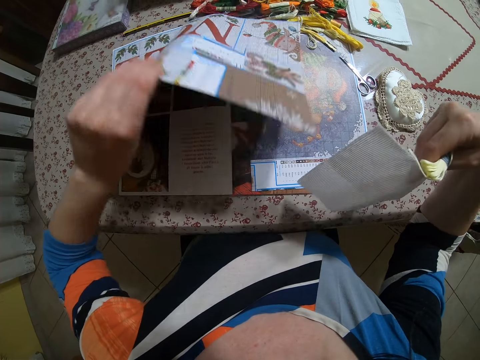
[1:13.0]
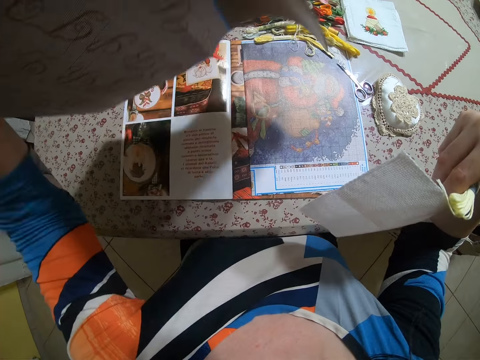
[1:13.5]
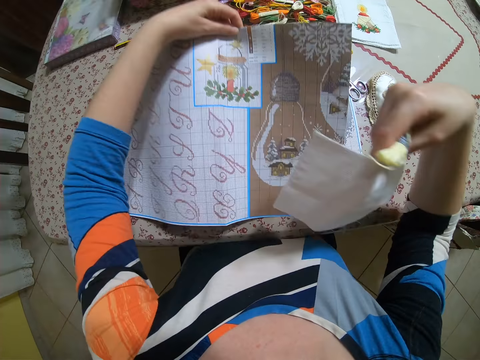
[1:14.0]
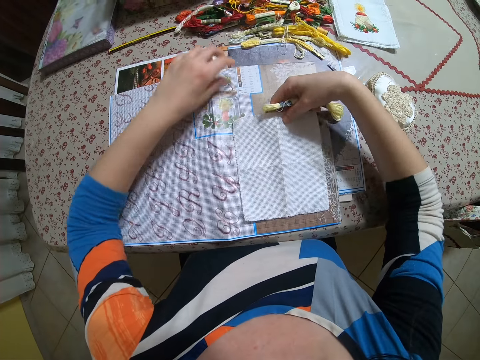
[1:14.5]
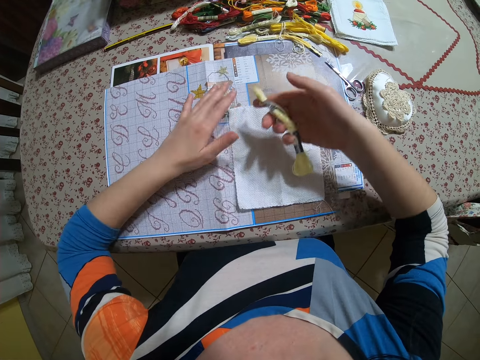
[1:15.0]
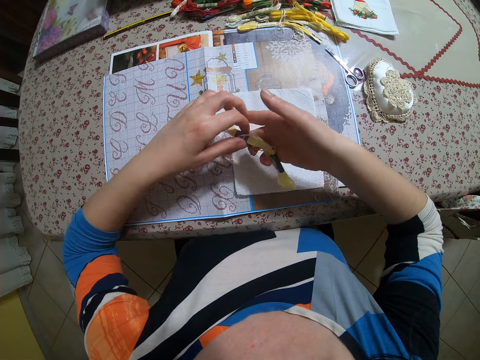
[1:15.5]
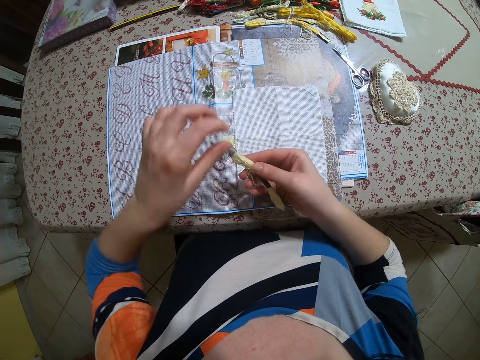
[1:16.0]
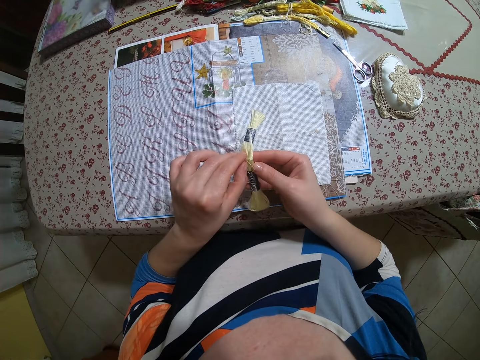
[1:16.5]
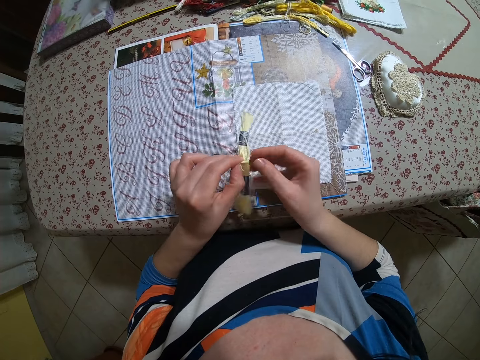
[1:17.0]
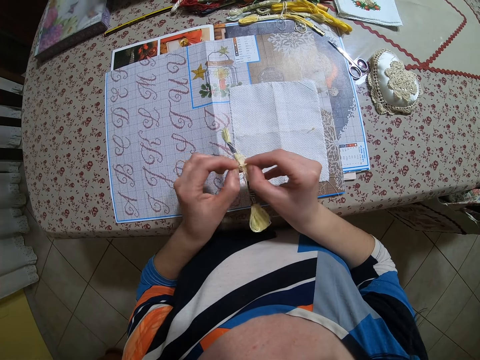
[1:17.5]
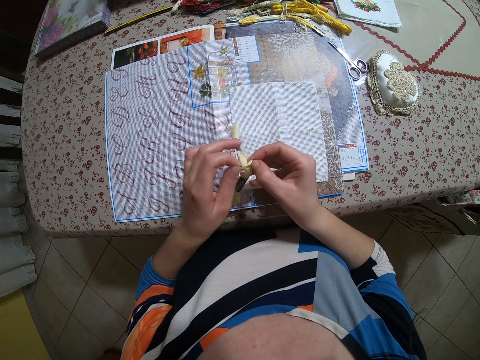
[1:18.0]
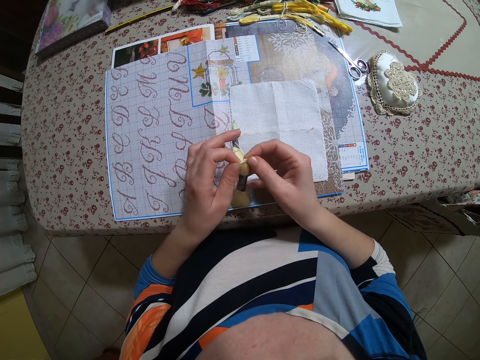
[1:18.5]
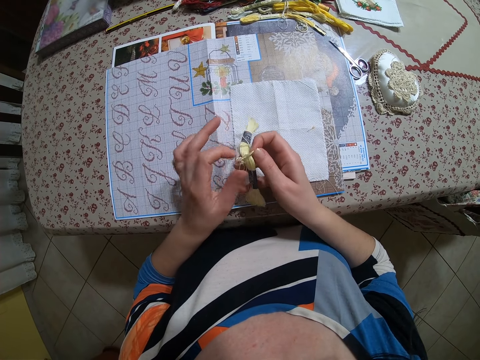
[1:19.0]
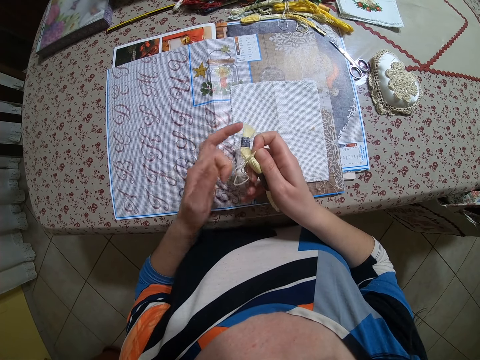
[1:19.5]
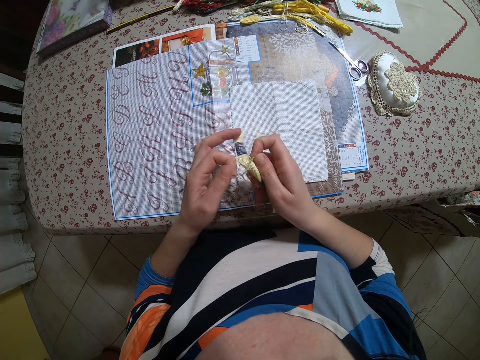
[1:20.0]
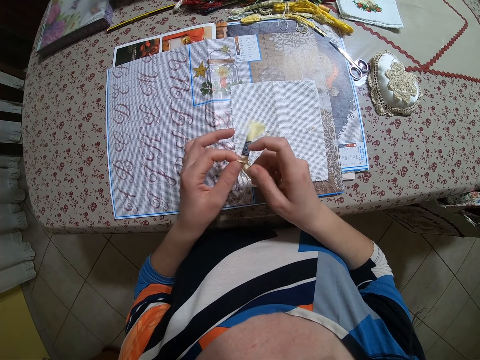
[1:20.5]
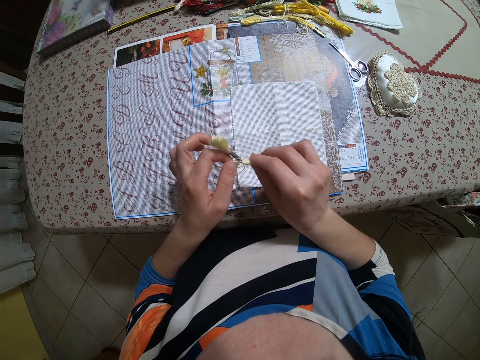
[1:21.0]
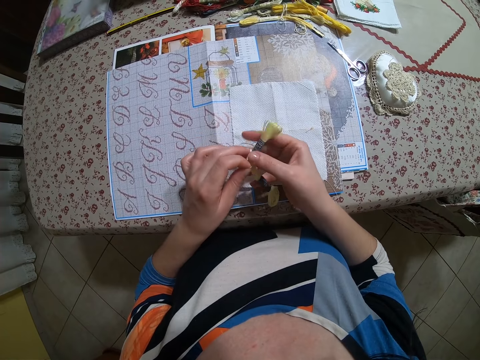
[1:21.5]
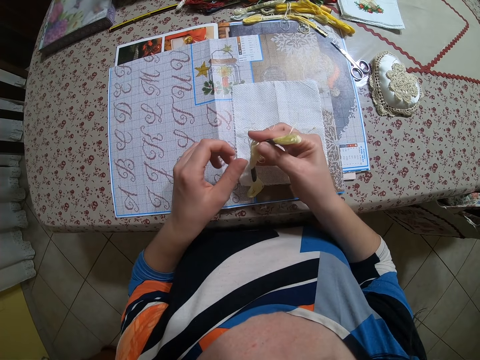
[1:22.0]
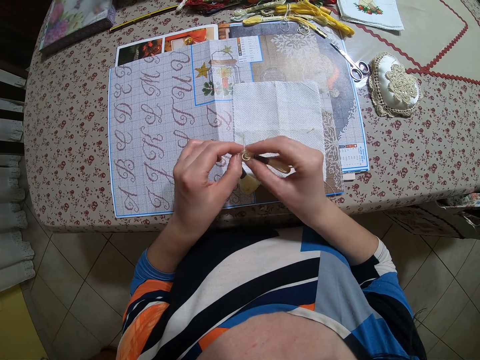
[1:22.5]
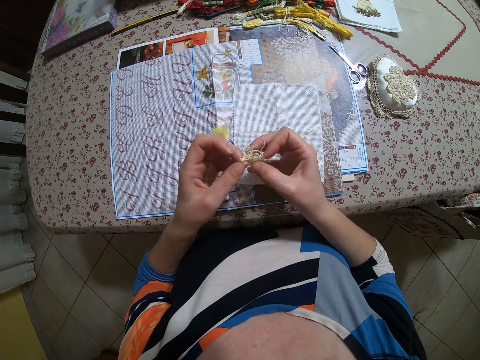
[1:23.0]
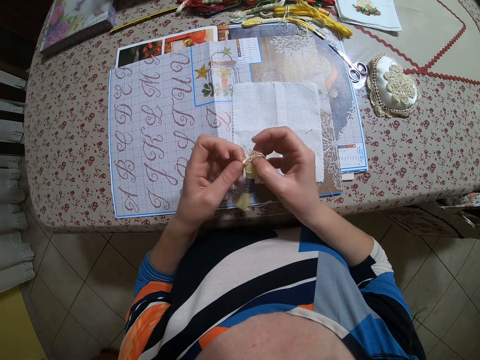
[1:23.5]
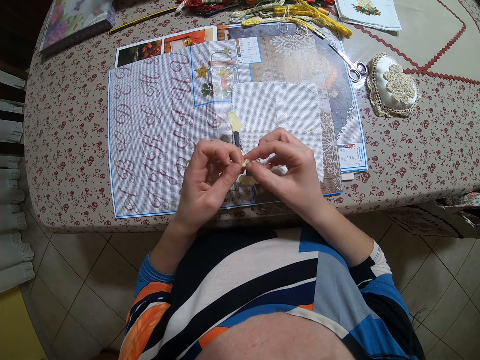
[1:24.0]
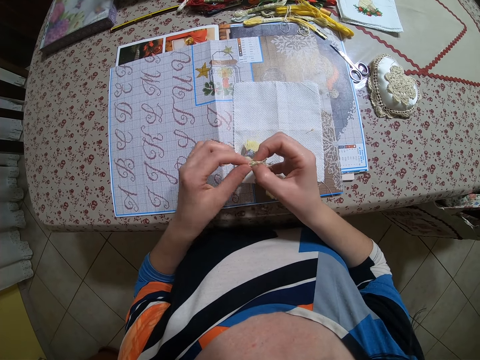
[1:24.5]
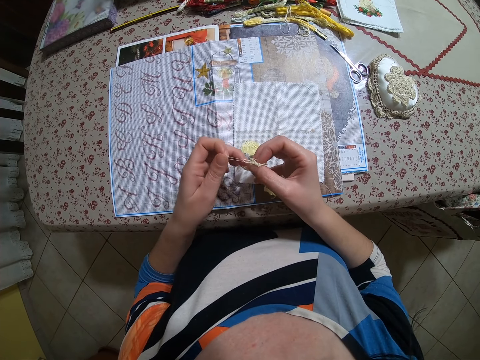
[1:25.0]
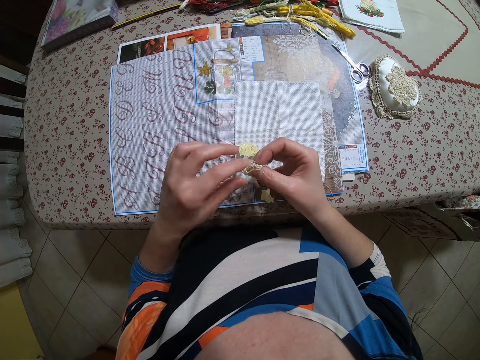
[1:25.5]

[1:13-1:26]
The camera wearer turns over the table mat with her left hand. She drops the table mat on the table with her left hand. She drops the piece of cloth on the table with her right hand. She unties the bundle of thread with both hands. She removes some thread.

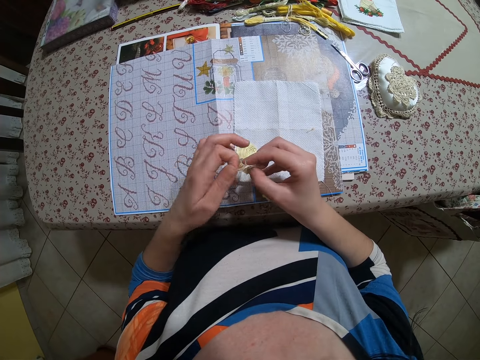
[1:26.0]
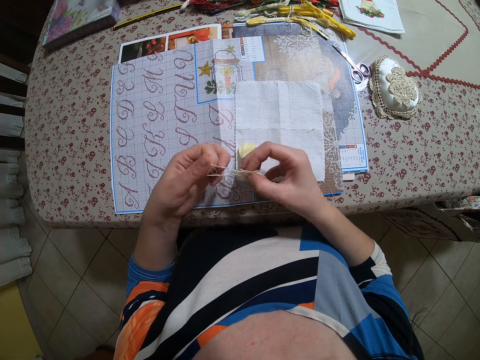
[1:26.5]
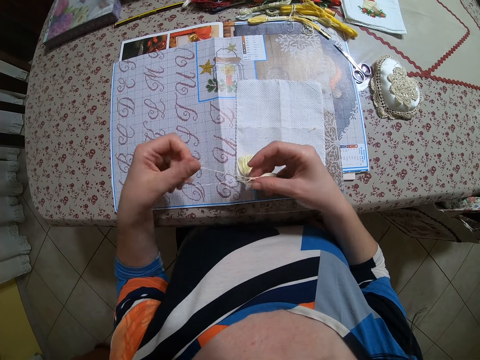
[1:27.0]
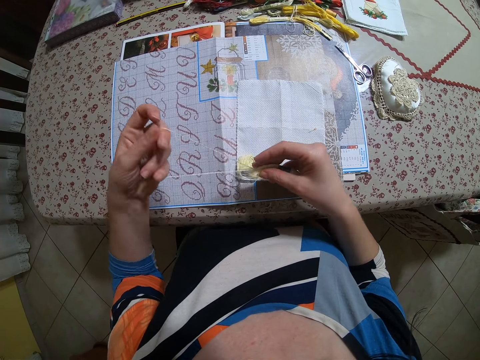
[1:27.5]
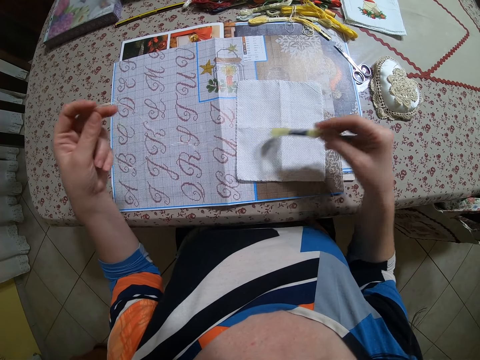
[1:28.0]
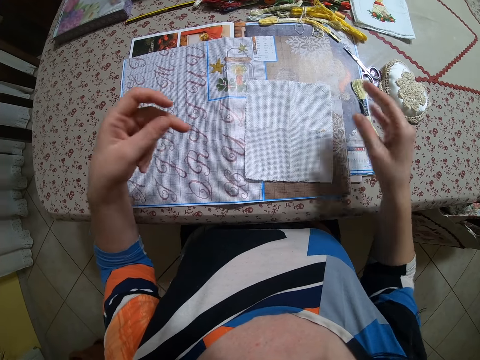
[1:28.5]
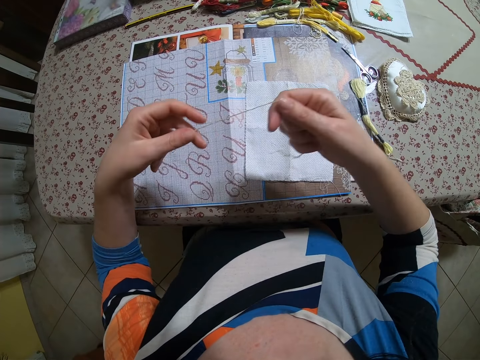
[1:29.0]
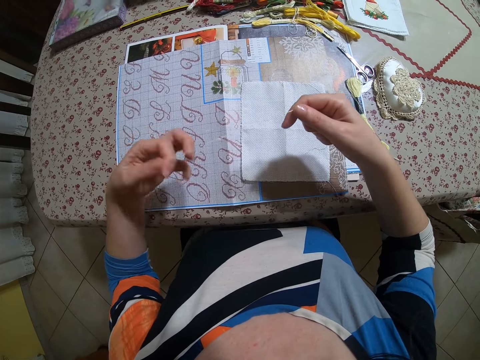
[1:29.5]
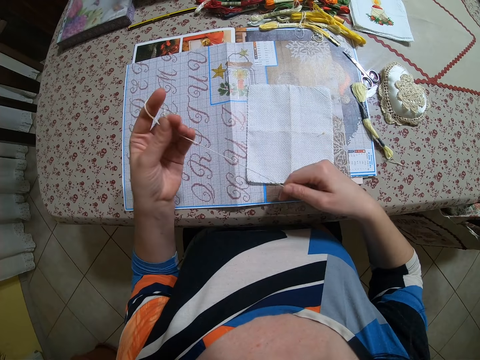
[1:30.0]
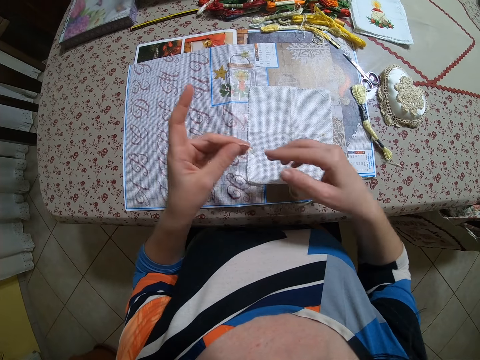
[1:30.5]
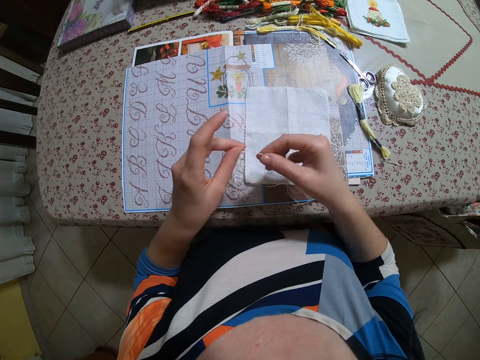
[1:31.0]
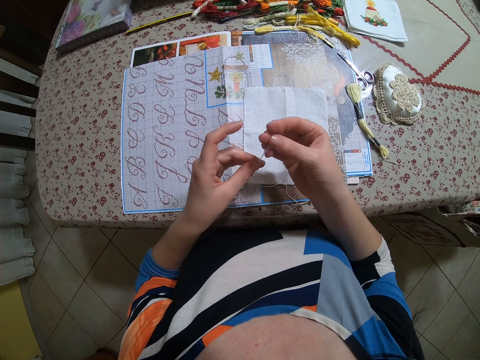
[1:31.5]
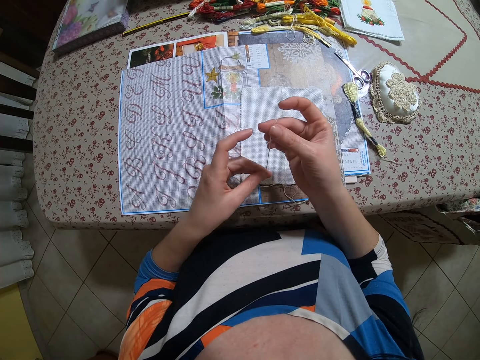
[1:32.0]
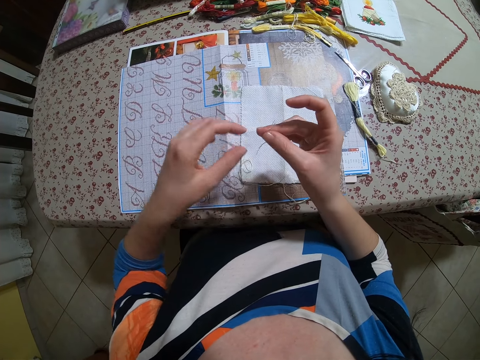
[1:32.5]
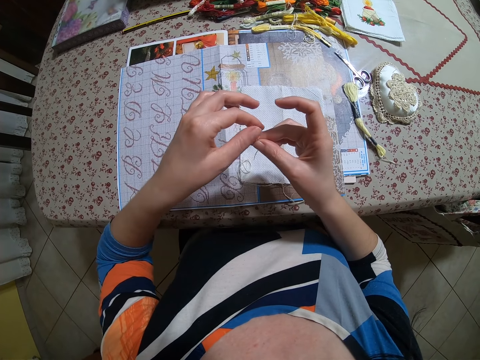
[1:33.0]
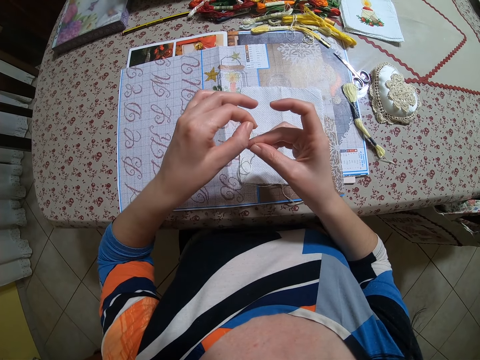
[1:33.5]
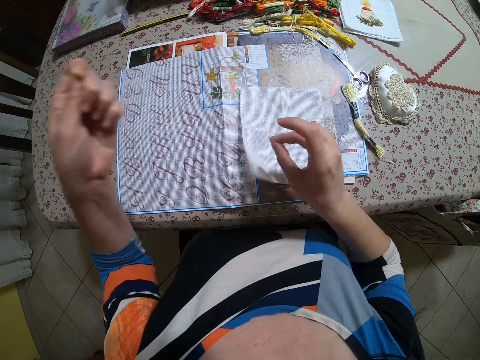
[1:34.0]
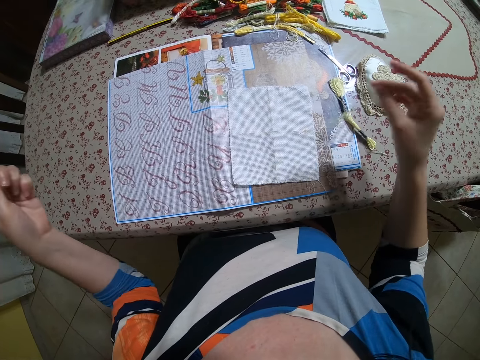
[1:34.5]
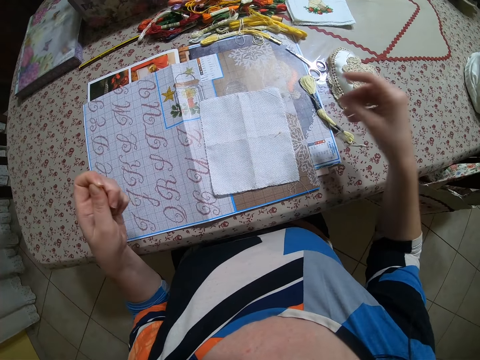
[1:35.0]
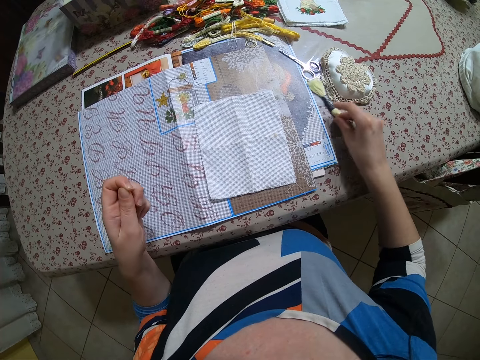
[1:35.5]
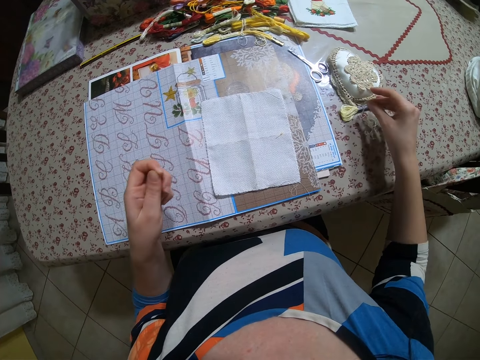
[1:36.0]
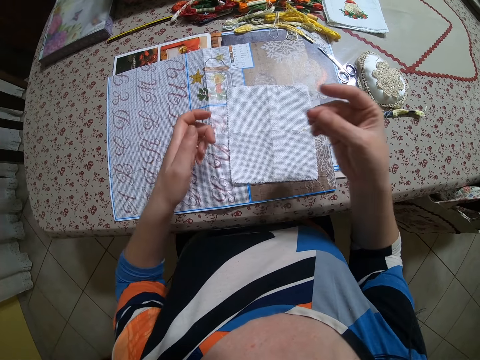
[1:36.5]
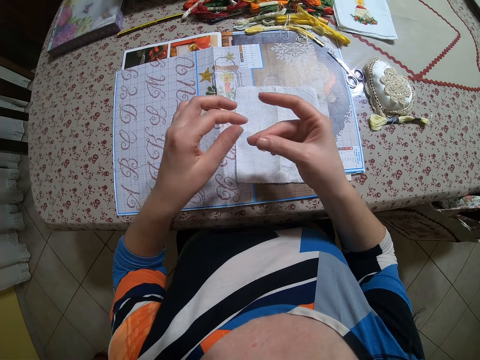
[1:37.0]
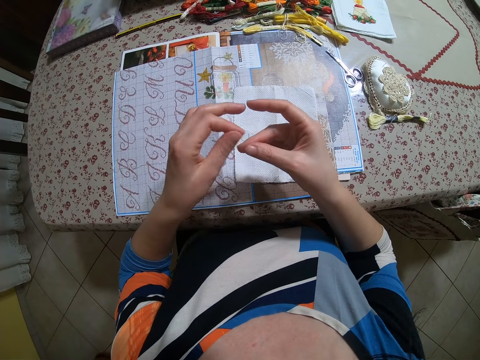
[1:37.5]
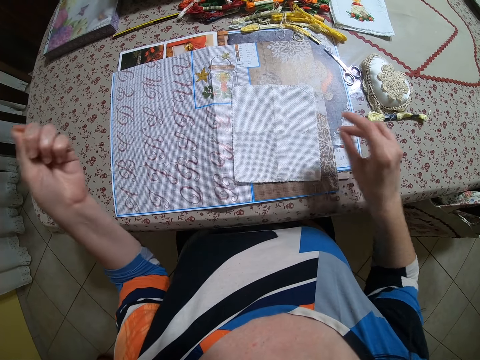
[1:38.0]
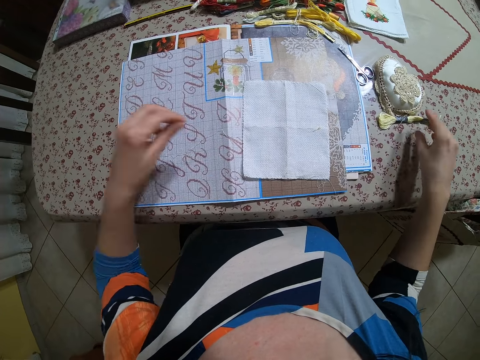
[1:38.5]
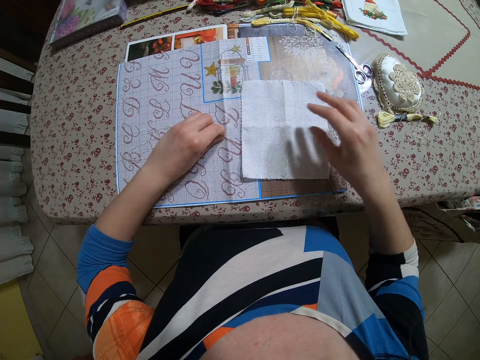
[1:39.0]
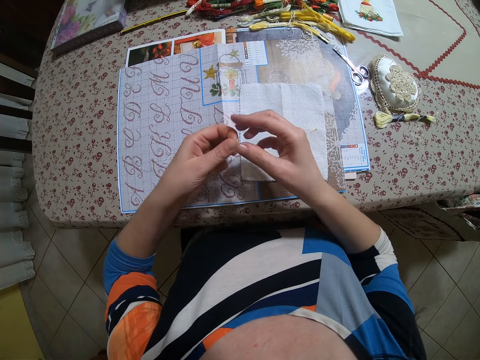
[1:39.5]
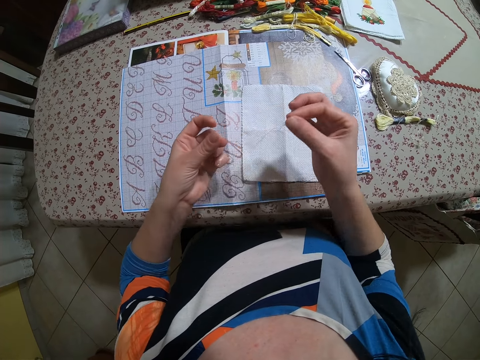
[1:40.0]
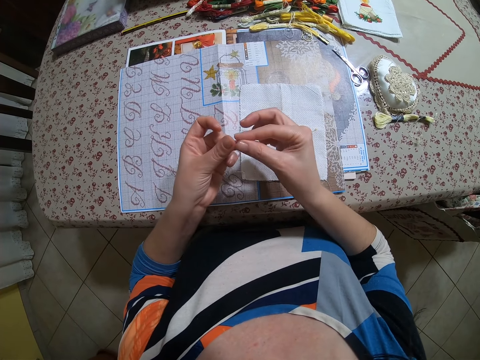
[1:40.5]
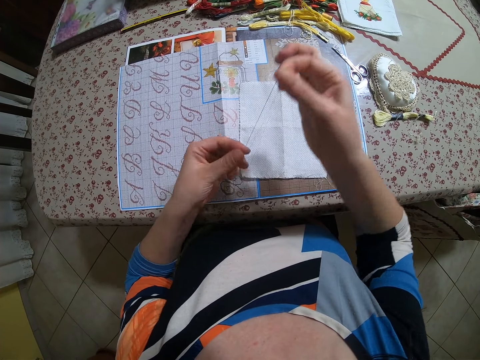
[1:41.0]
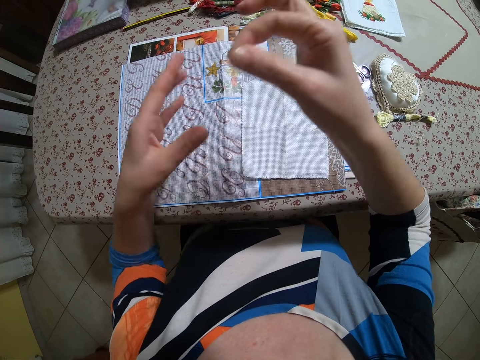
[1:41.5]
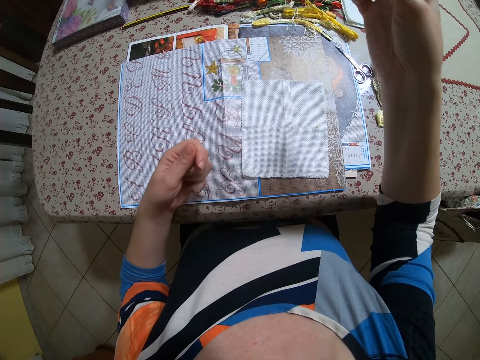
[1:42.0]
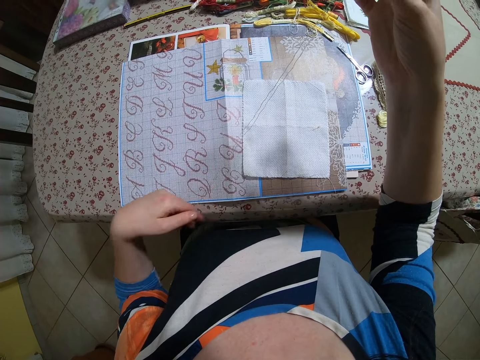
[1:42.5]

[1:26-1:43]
The camera wearer drops the bundle of thread on the table with her right hand. She holds a thread with both hands. She moves the bundle of thread on the table with her right hand. She picks up some thread from the table with her left hand. She stretches the thread with both hands.
